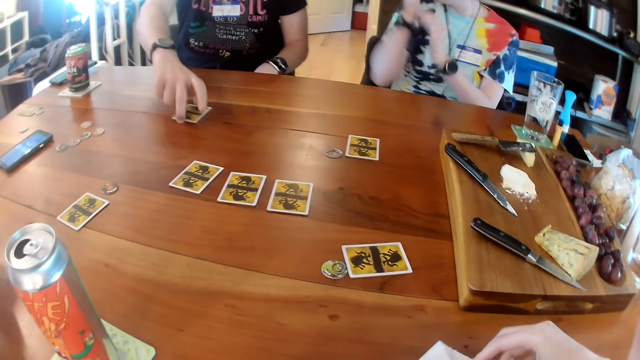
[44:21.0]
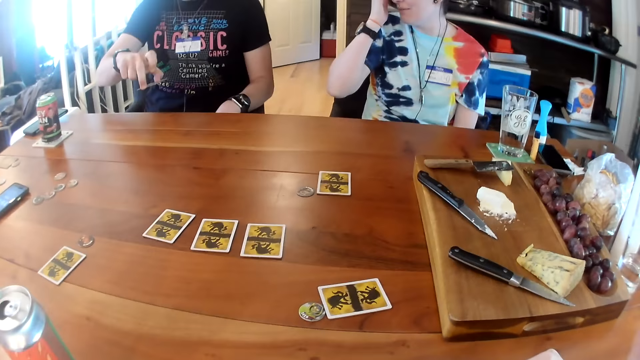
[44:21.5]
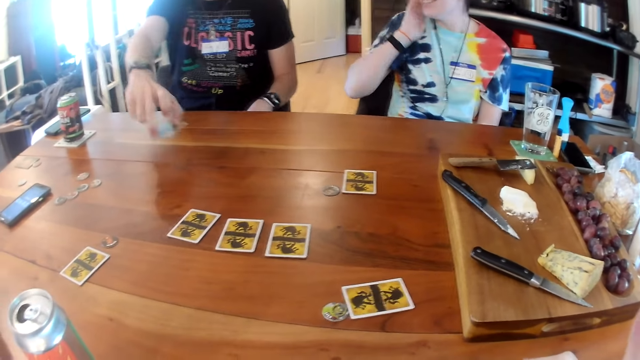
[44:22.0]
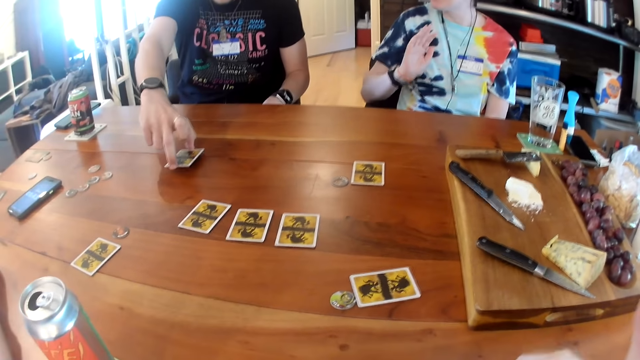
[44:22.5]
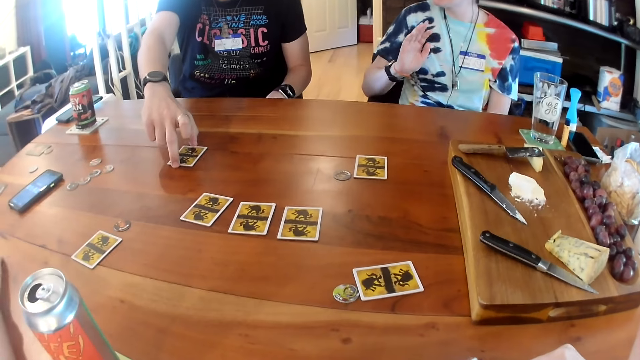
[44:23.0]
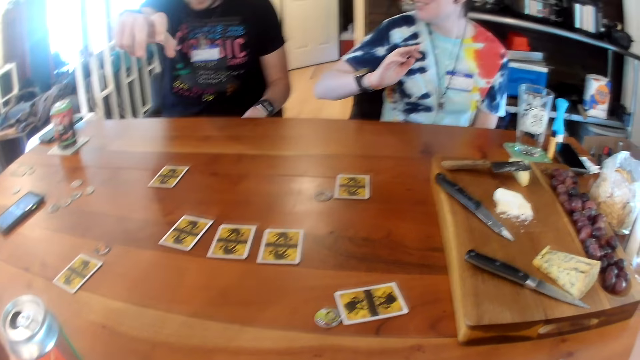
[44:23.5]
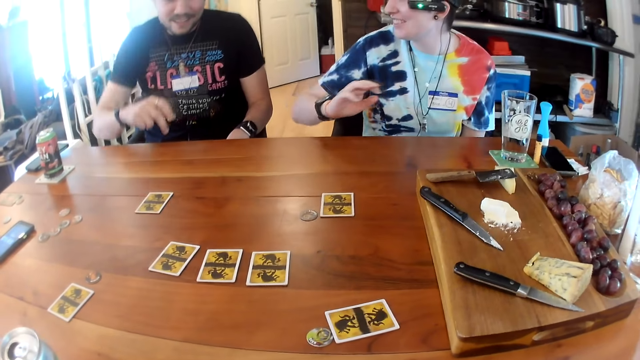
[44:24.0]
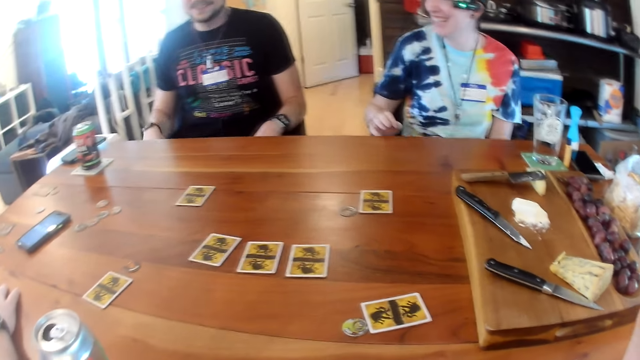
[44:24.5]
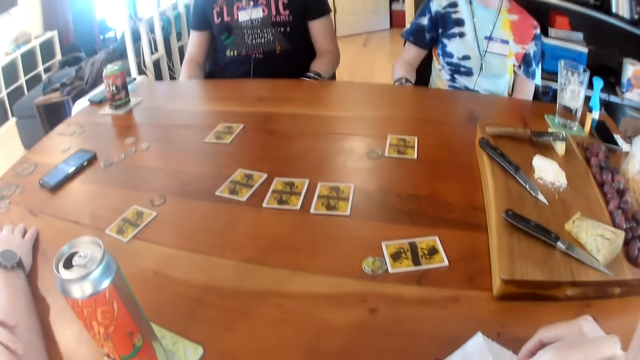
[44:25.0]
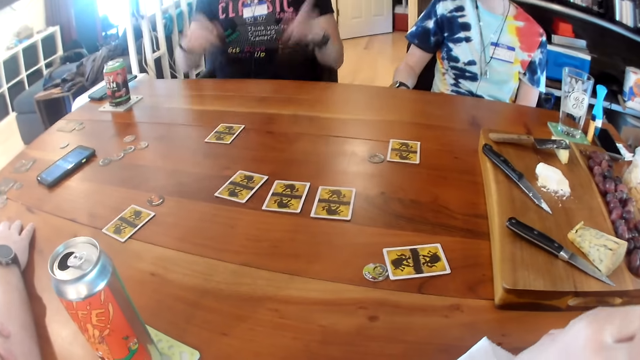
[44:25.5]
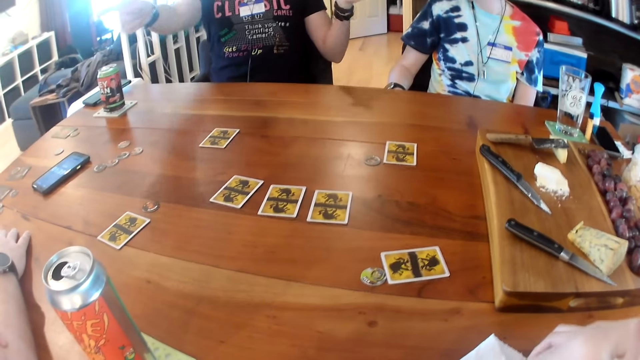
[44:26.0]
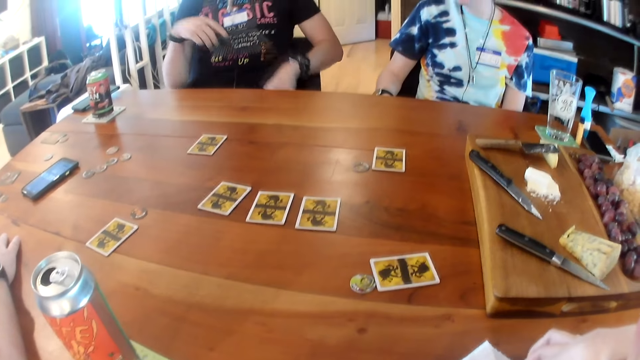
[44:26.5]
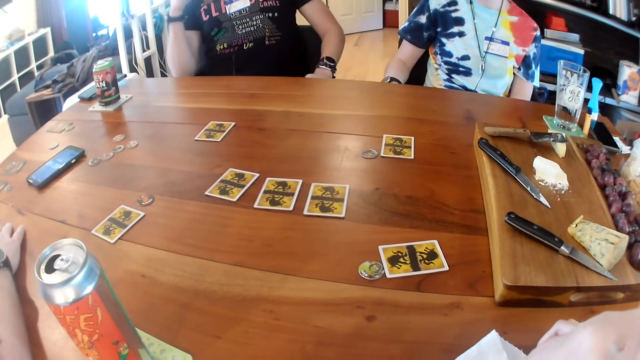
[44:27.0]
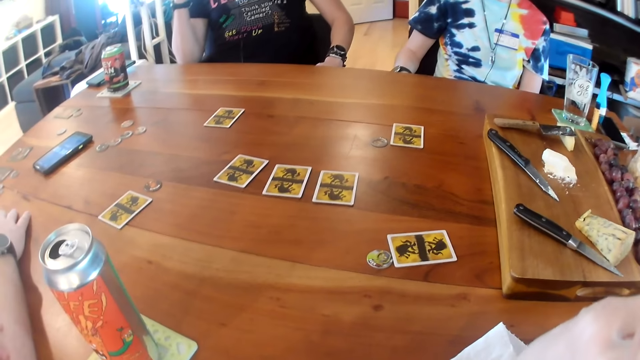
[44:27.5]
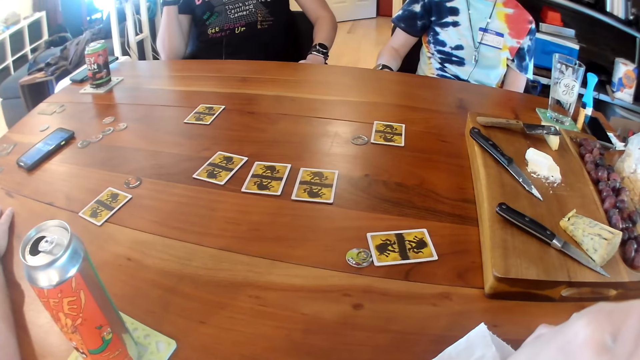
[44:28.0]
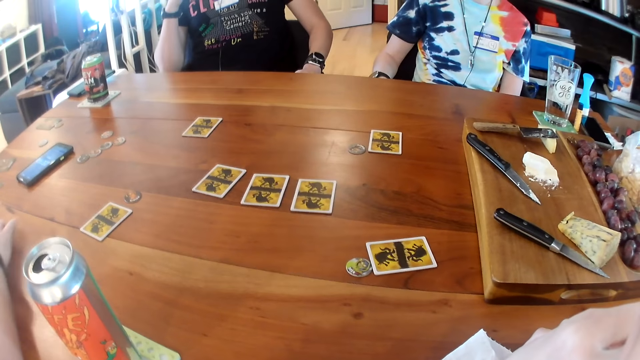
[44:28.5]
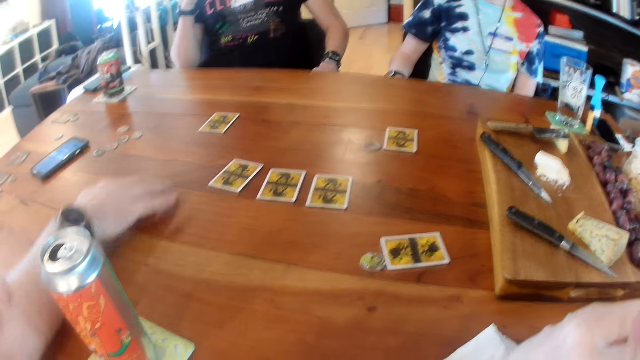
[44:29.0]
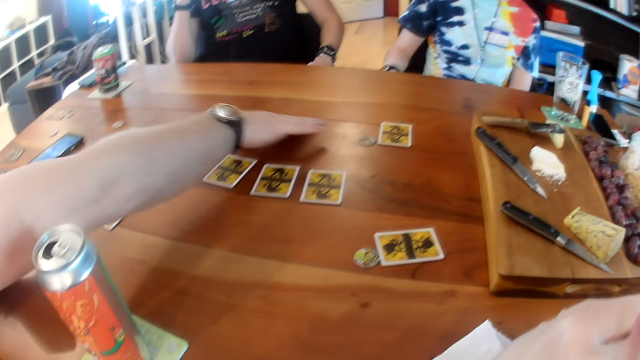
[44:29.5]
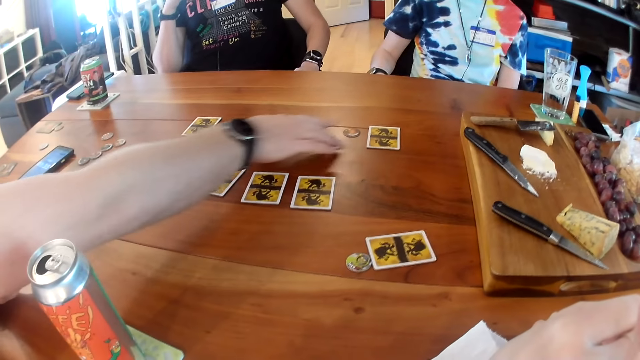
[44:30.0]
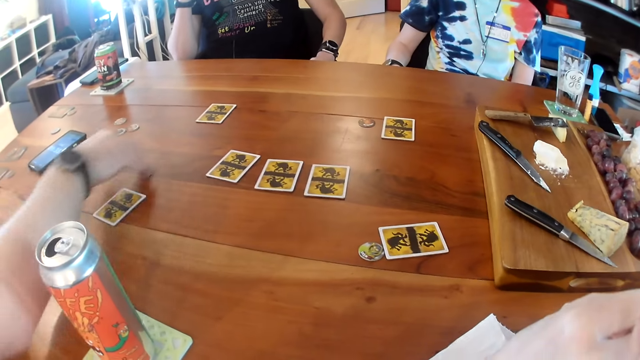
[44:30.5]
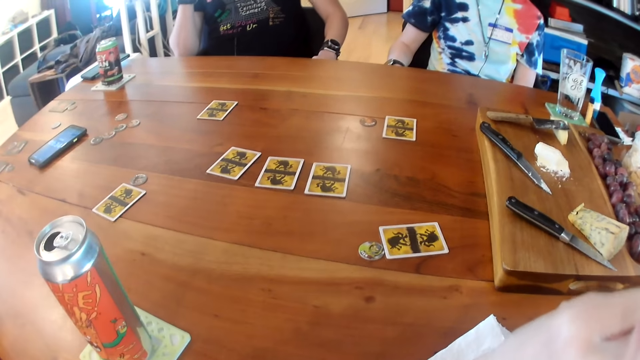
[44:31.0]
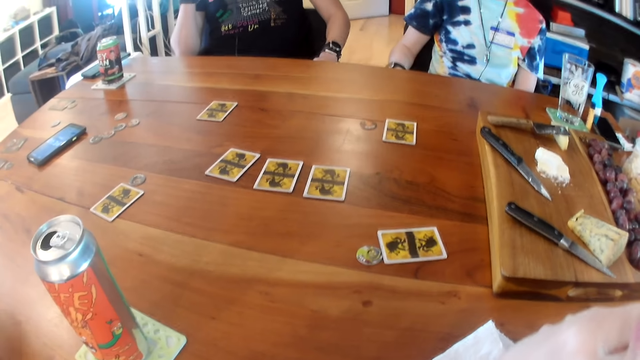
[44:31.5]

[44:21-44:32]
The first man picks up a card from the table with his right hand. The woman touches her hair with her right hand. The first man drops the card on the table with his right hand. The woman converses with the other man. The other man interacts with the first man. The first man sways hands. The first man points at the other man with his right hand and points at the woman with his left hand. The first man touches the face. The other man moves a coin on the table with his right hand. He moves the coin again.

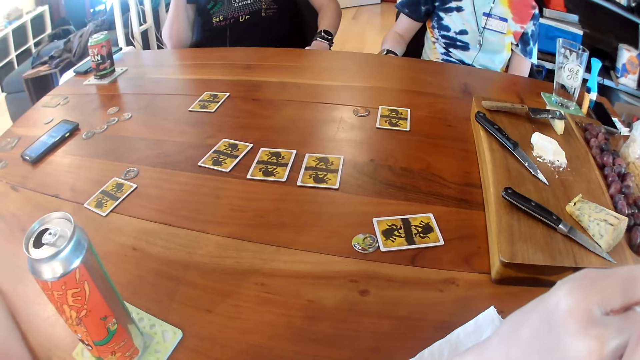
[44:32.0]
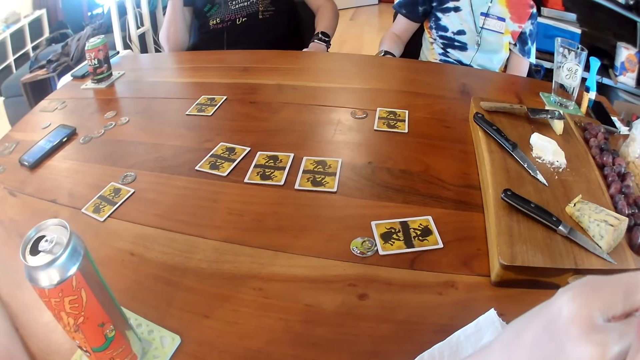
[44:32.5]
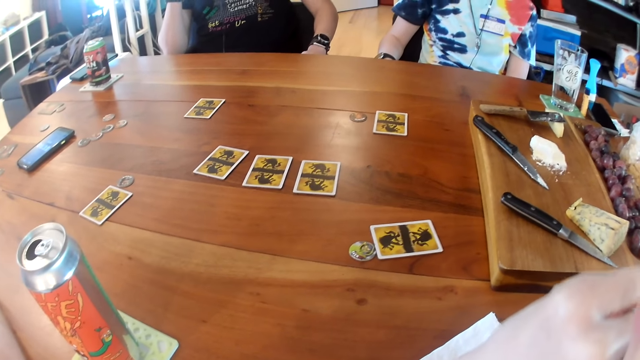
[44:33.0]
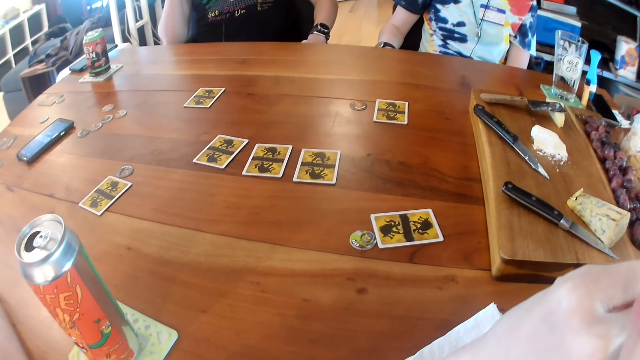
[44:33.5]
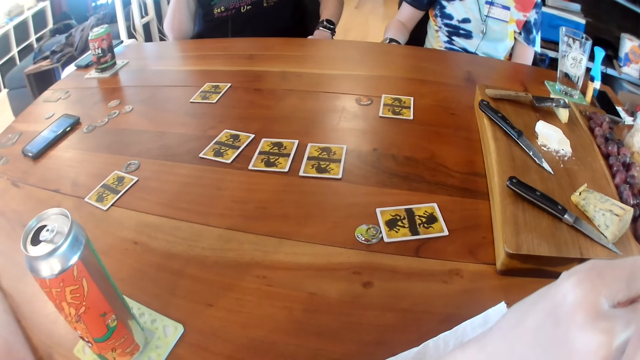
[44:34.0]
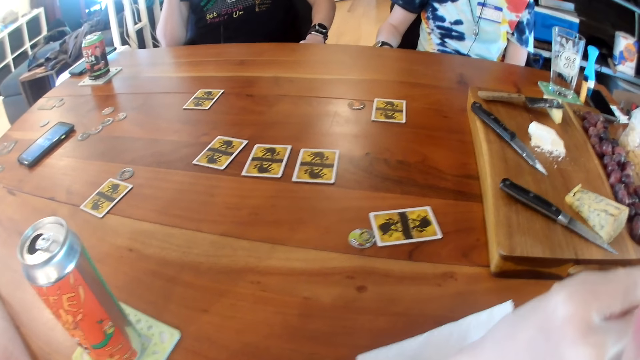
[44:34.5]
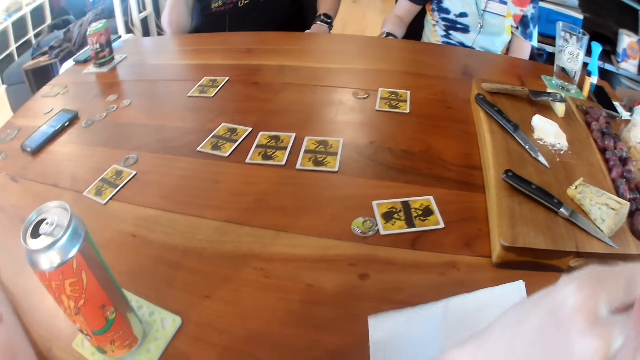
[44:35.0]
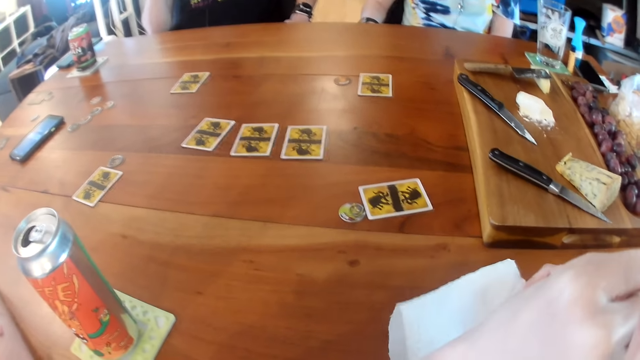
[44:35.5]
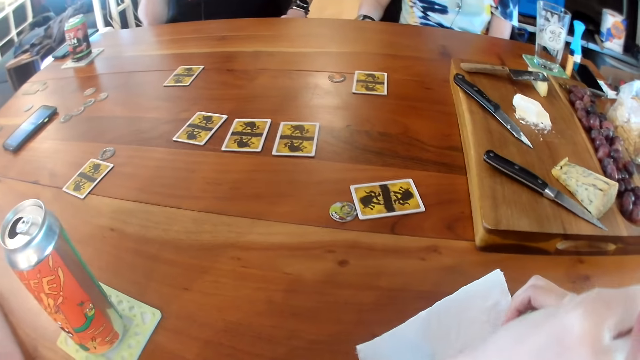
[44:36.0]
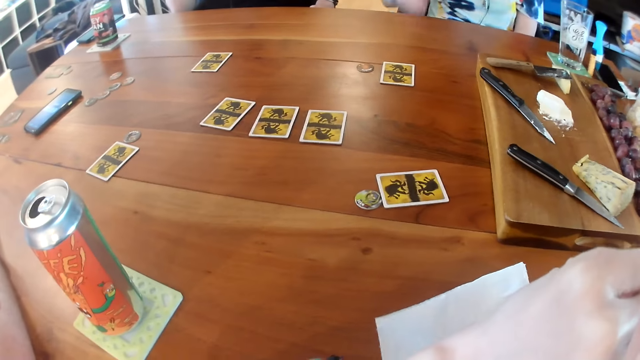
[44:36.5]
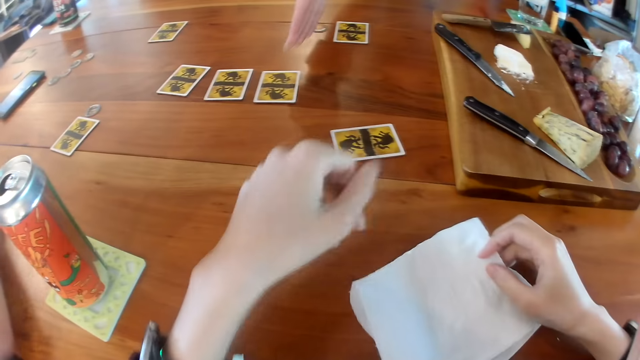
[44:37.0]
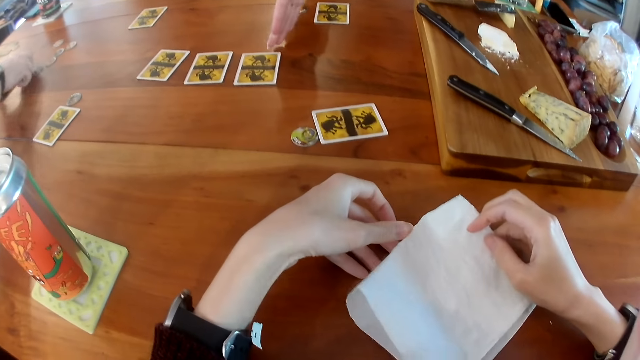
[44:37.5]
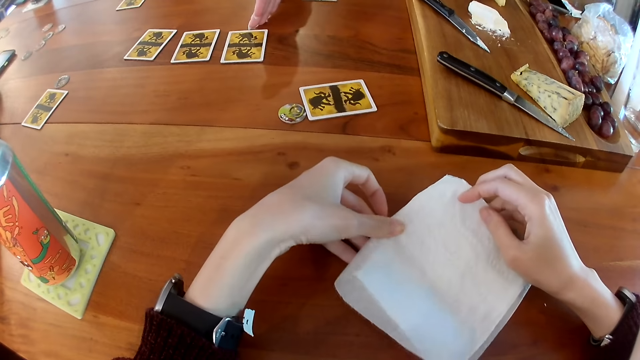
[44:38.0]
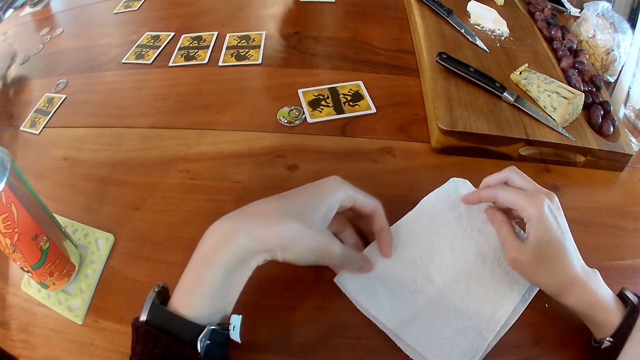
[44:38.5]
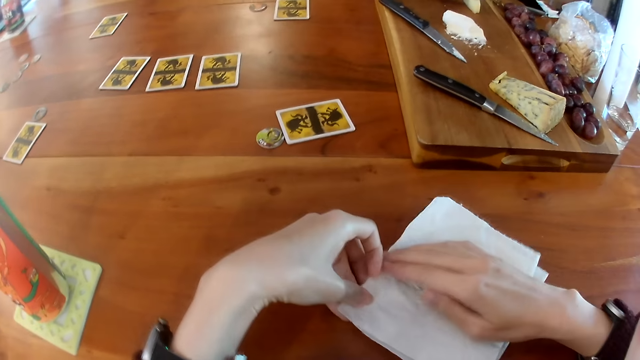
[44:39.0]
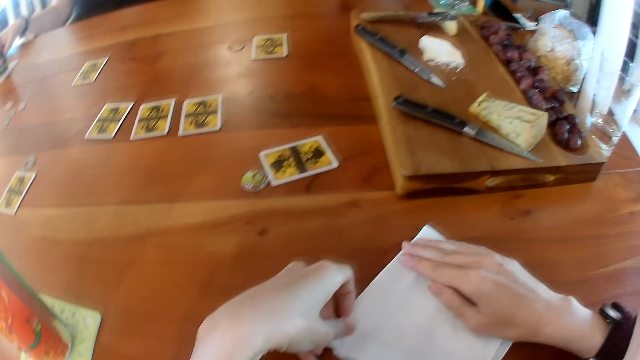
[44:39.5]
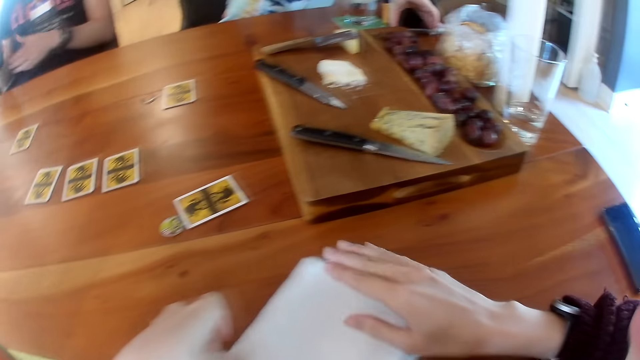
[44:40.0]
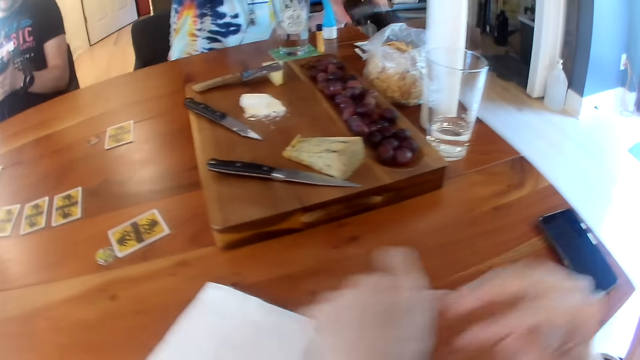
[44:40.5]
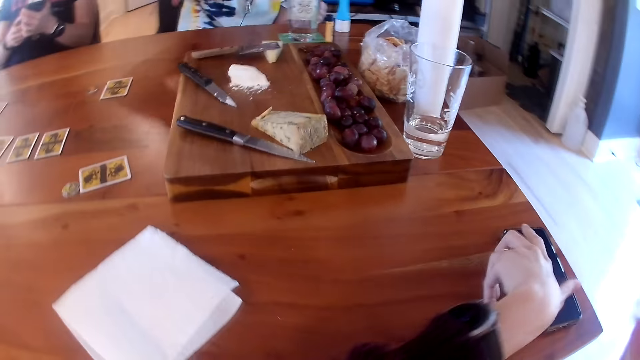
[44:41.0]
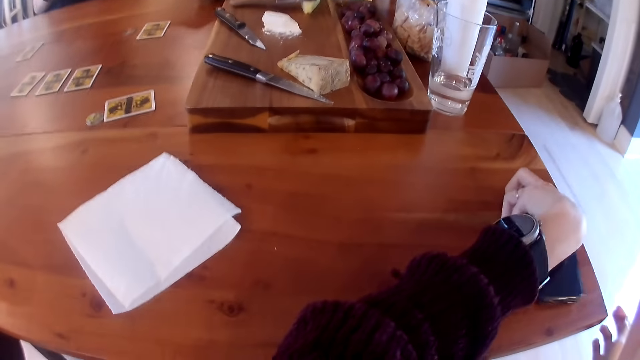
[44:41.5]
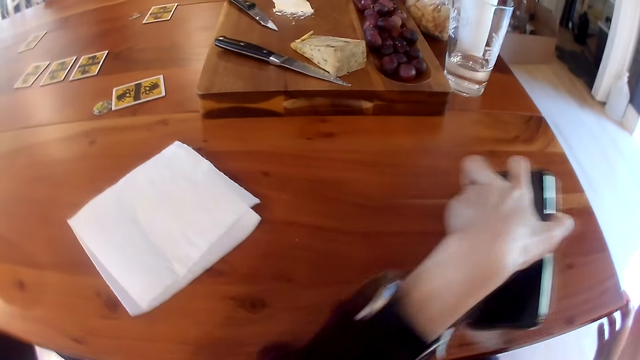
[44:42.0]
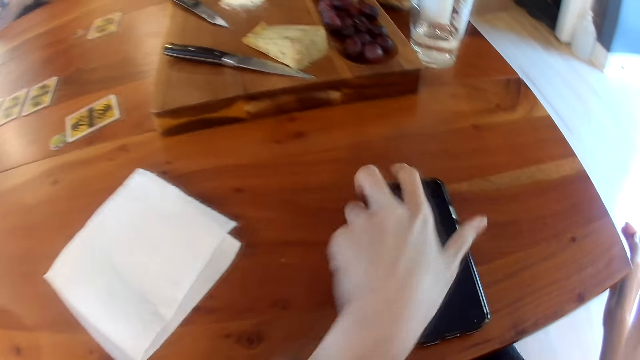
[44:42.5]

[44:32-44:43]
The first man converses with the other man. The camera wearer converses with the other man. She interacts with the other man. She looks around. The woman converses with the camera wearer. The woman converses with the other man, converses with the first man, and points at a card on the table with her right hand. The other man touches a phone on the table with his right hand. The camera wearer holds the paper towel on the table with both hands. The first man converses with the camera wearer. He converses with the other man and converses with the woman. The camera wearer straightens the serviette on the table. The first man picks up a phone from the table with his right hand. The woman picks up a phone from the table with her left hand. The first man holds the phone with his left hand. The camera wearer picks up a phone on the table and moves the phone on the table with her left hand. The woman places the phone on the table with both hands.
